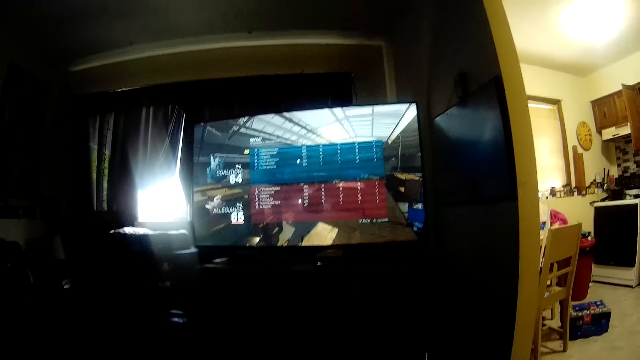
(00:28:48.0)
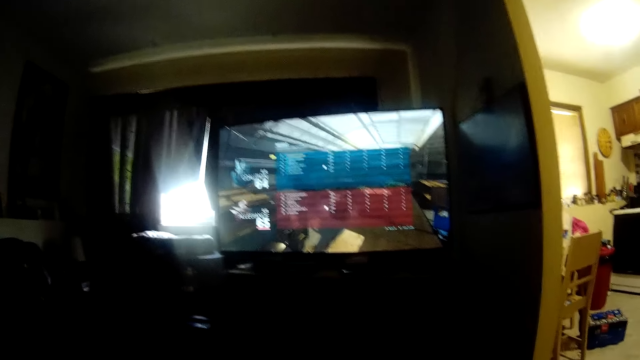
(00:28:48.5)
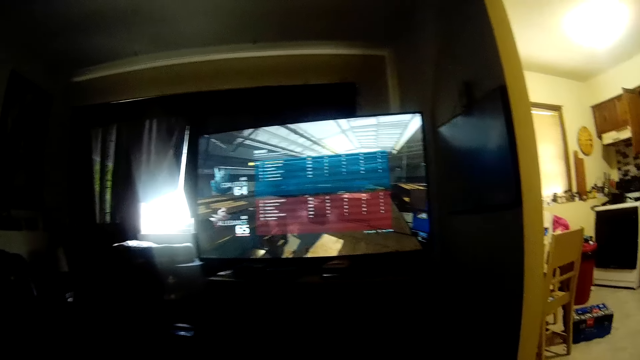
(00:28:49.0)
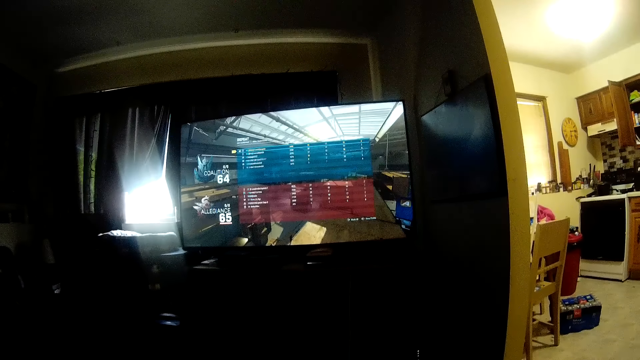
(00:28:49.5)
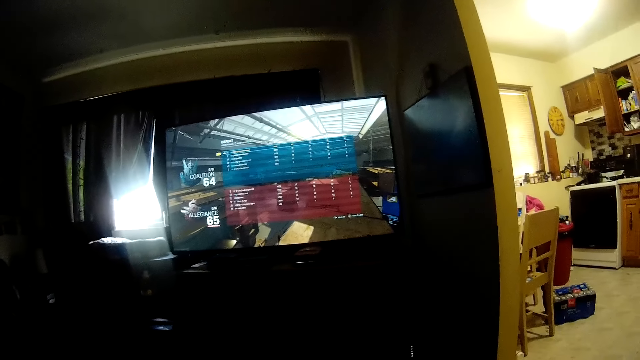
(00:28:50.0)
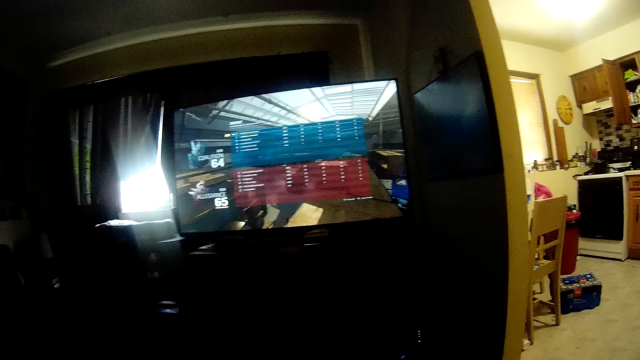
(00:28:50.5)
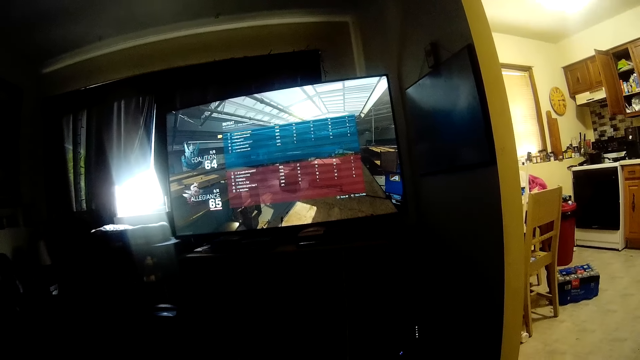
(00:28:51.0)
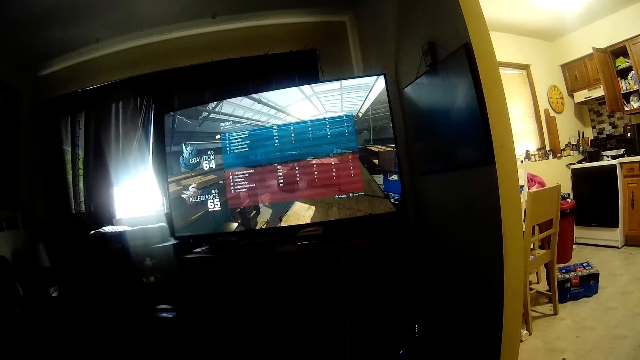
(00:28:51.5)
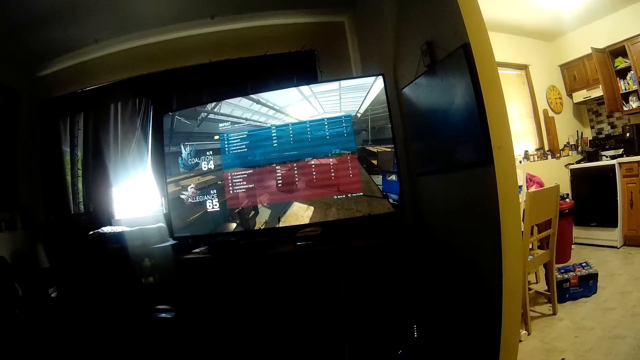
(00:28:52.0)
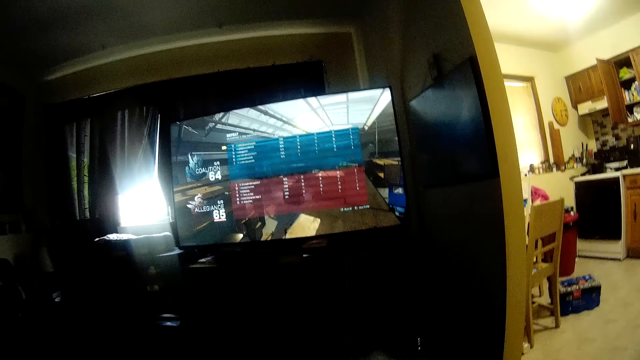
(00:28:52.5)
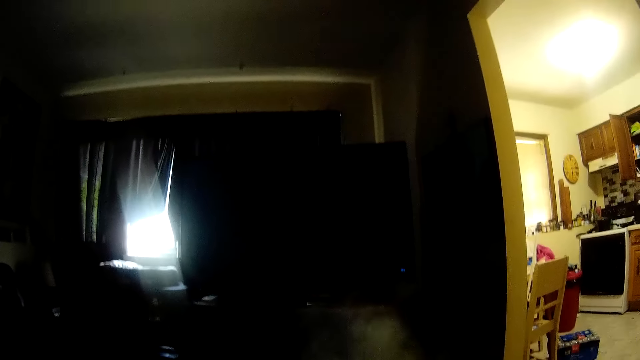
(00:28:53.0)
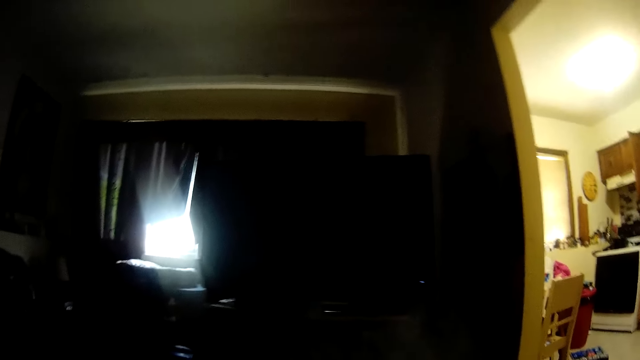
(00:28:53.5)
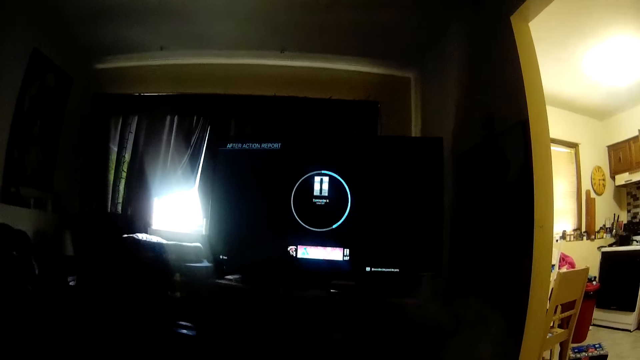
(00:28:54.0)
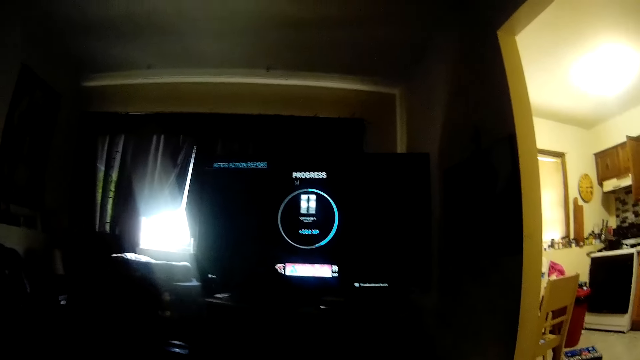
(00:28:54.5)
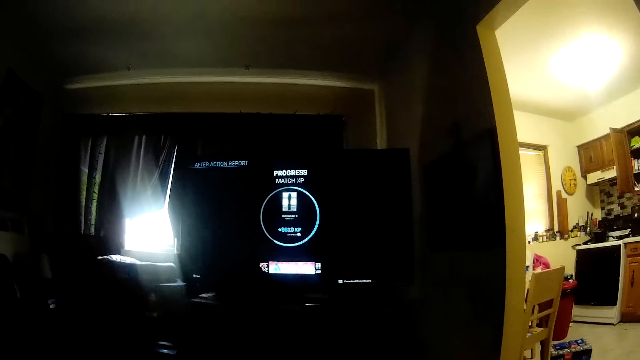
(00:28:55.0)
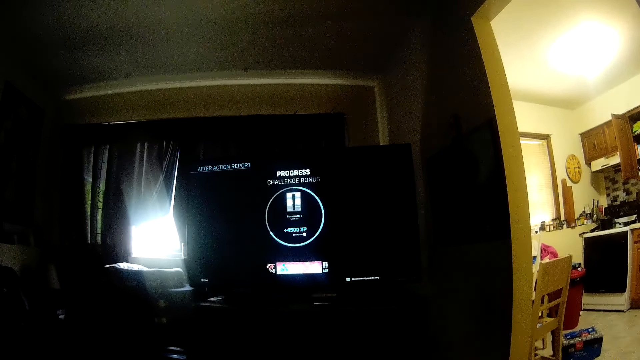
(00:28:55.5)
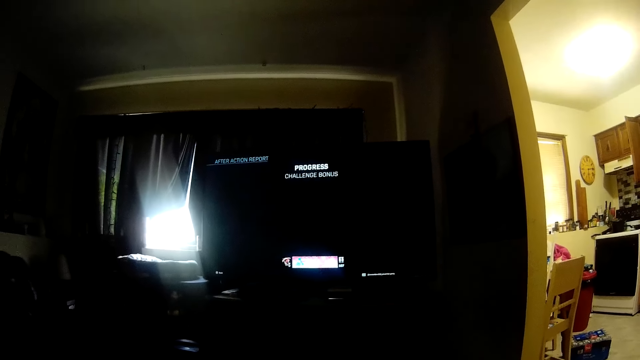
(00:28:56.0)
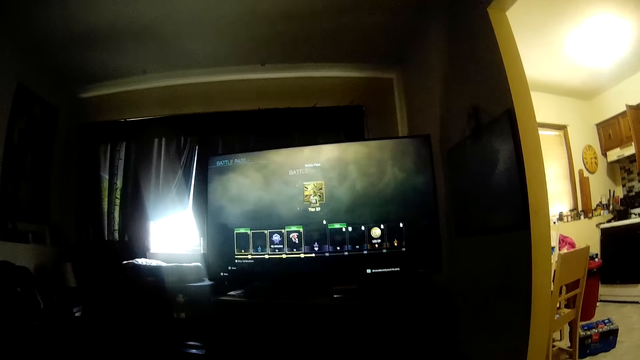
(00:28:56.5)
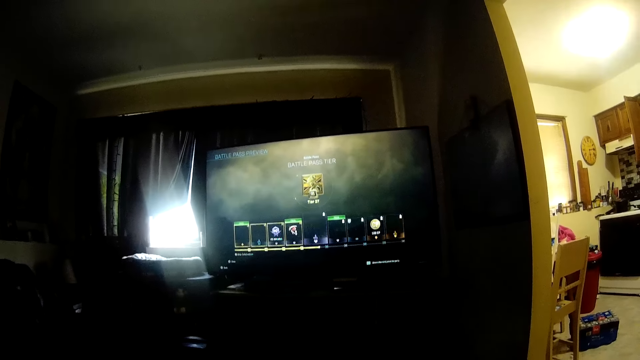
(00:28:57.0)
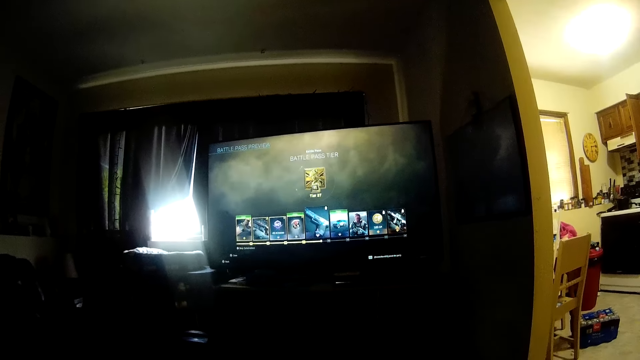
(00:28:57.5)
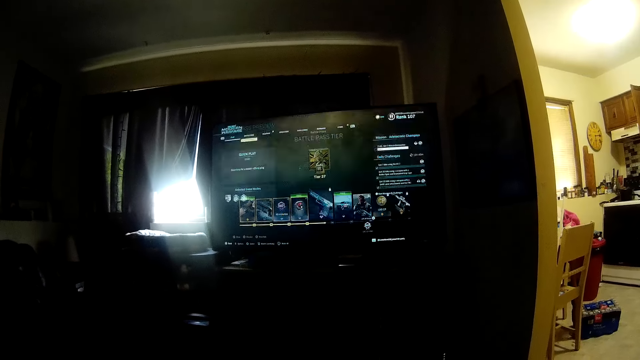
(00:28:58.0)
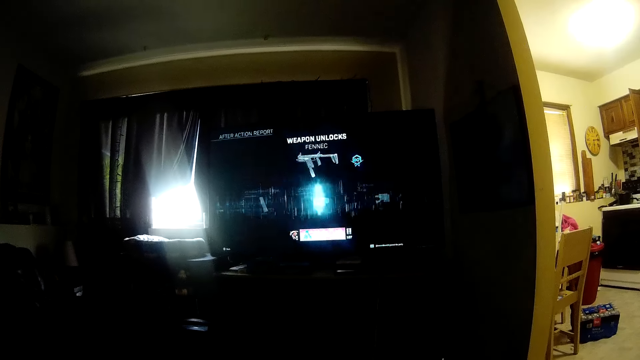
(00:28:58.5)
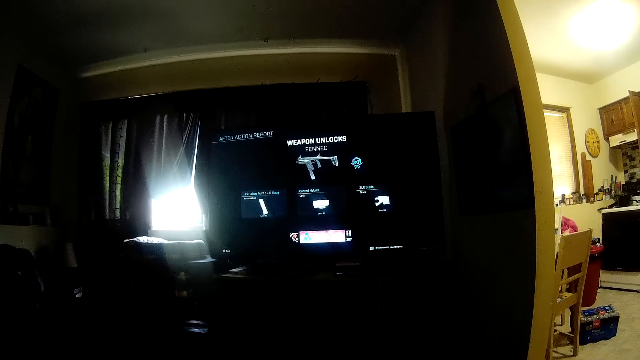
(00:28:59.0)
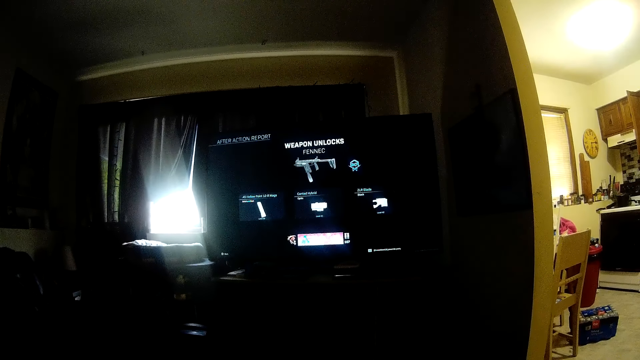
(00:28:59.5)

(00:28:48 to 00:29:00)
The camera wearer operates a screen.

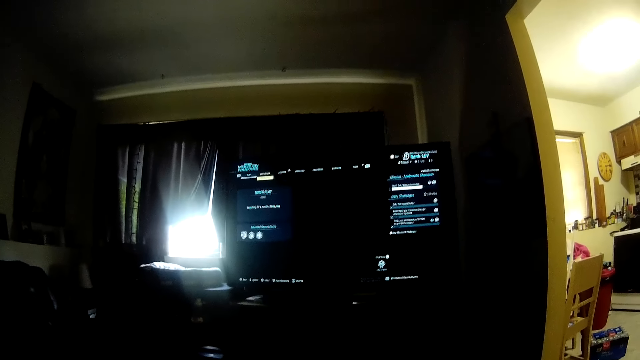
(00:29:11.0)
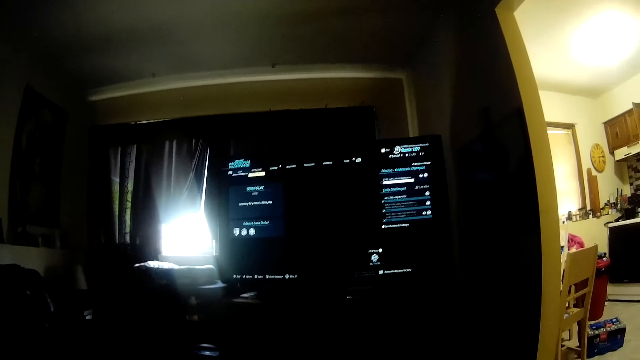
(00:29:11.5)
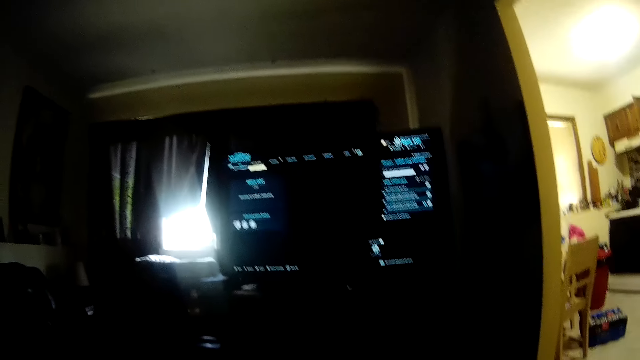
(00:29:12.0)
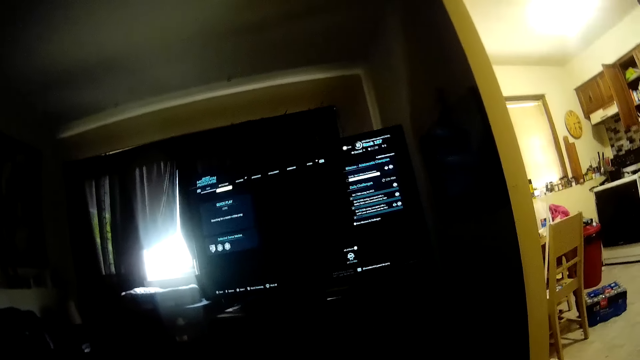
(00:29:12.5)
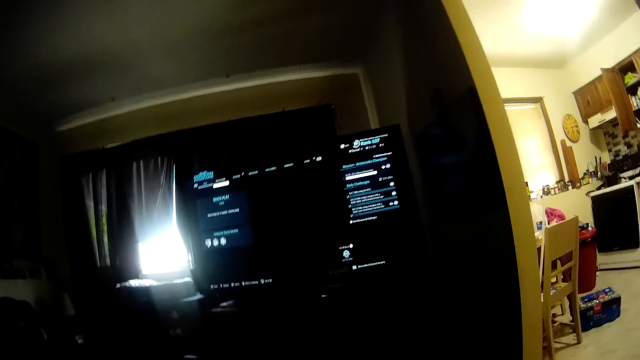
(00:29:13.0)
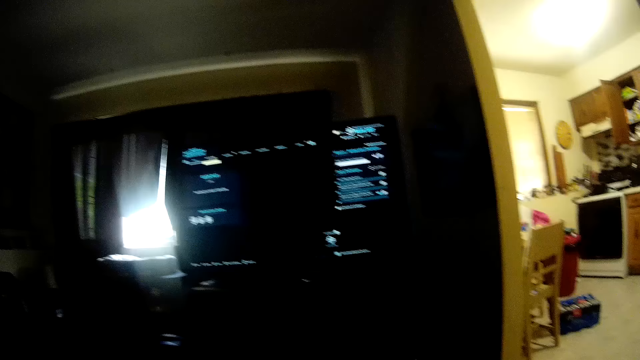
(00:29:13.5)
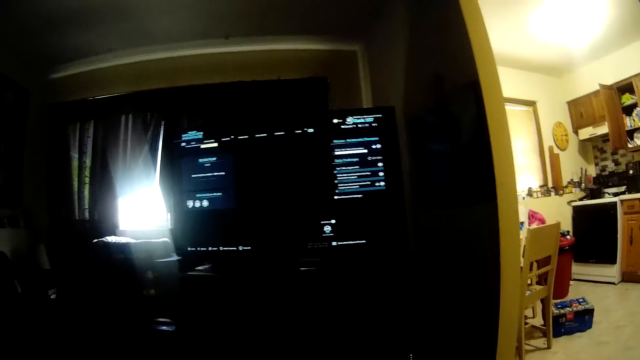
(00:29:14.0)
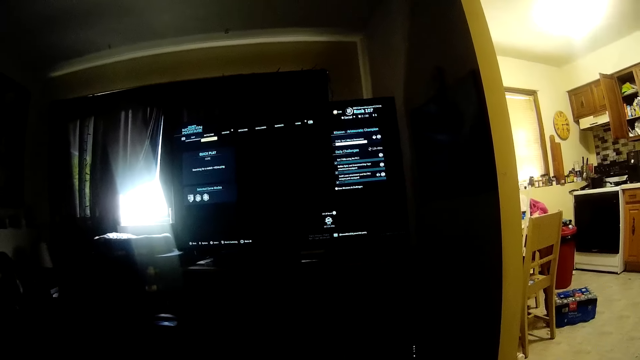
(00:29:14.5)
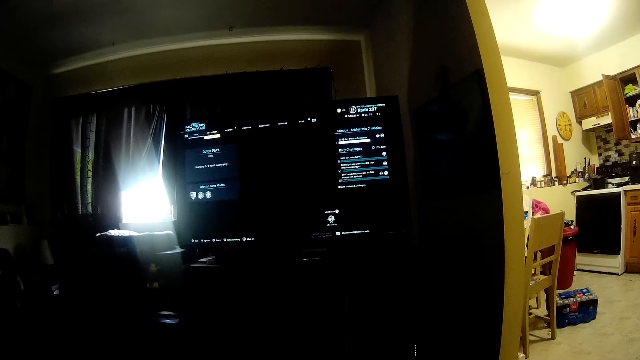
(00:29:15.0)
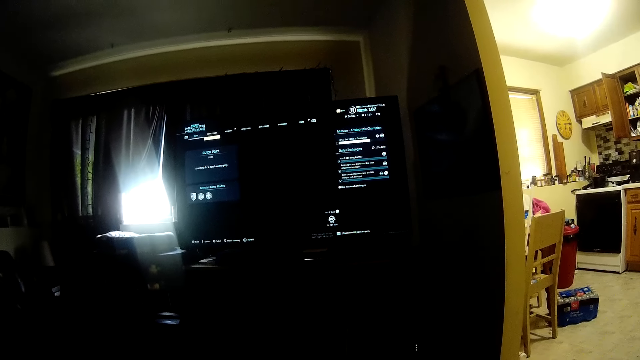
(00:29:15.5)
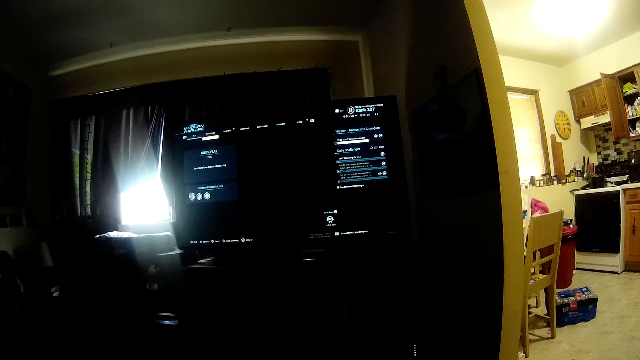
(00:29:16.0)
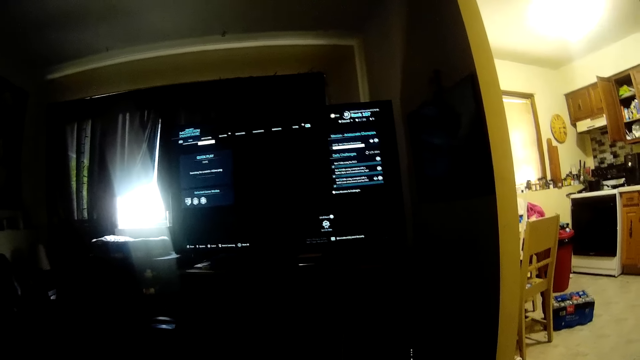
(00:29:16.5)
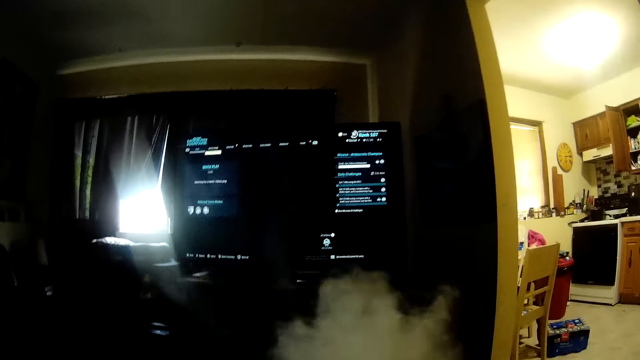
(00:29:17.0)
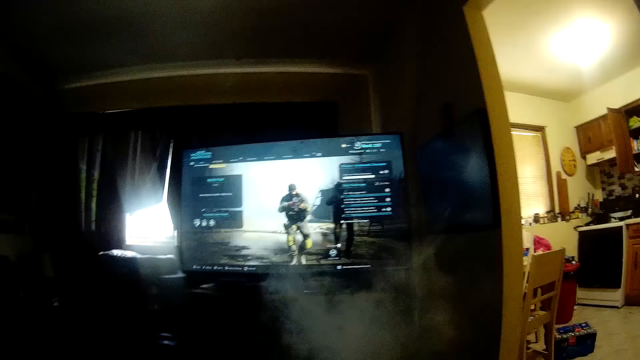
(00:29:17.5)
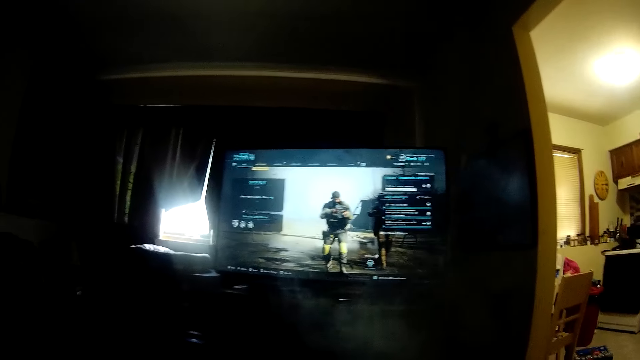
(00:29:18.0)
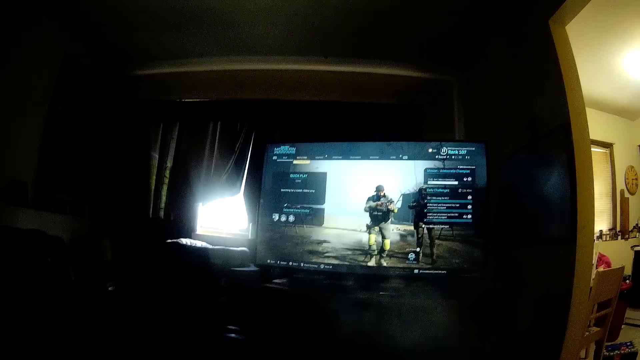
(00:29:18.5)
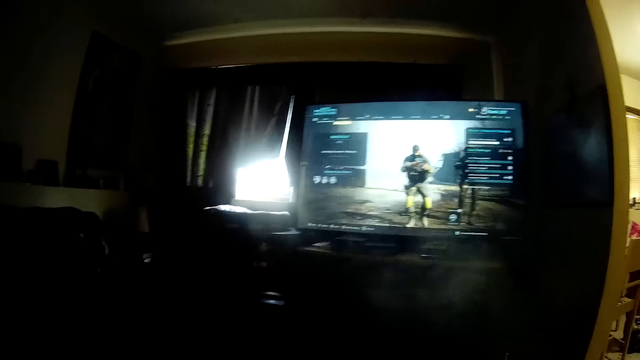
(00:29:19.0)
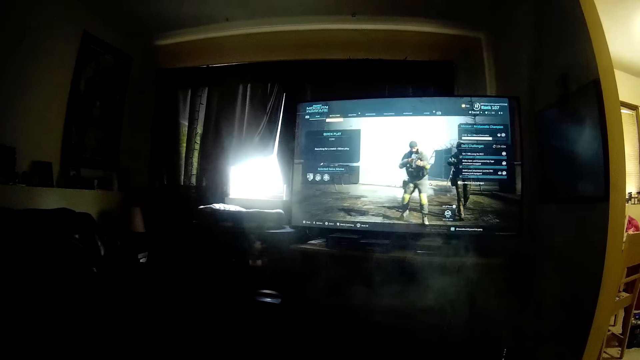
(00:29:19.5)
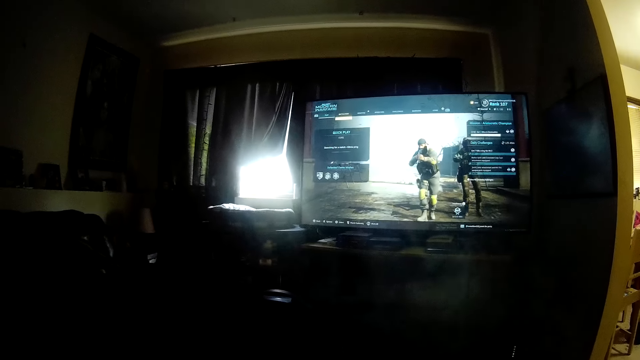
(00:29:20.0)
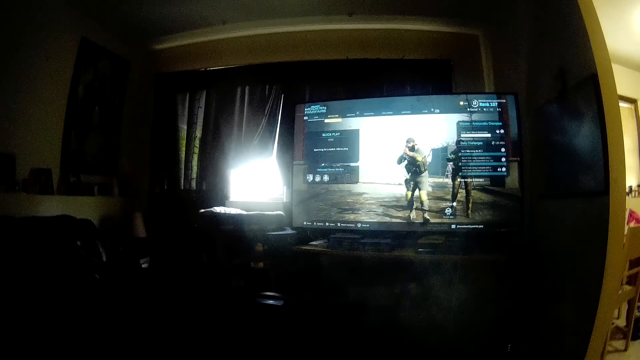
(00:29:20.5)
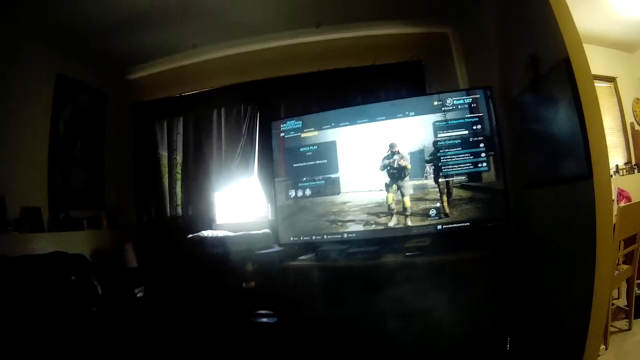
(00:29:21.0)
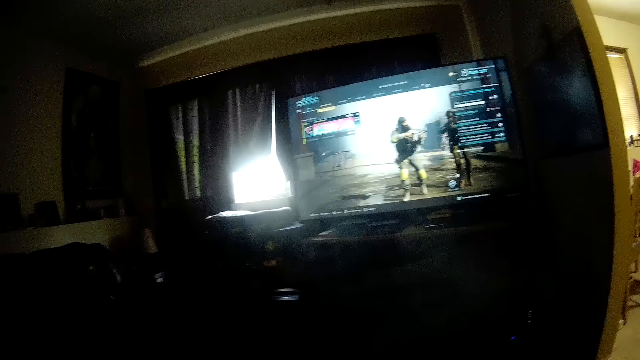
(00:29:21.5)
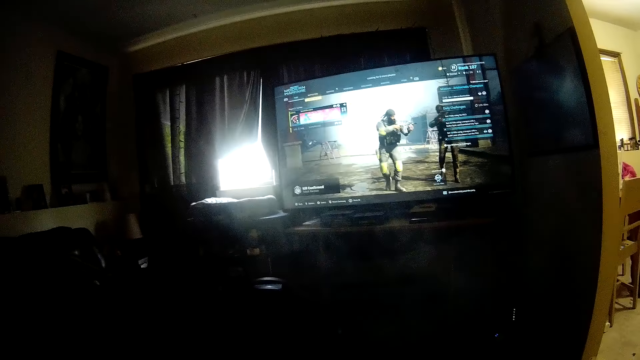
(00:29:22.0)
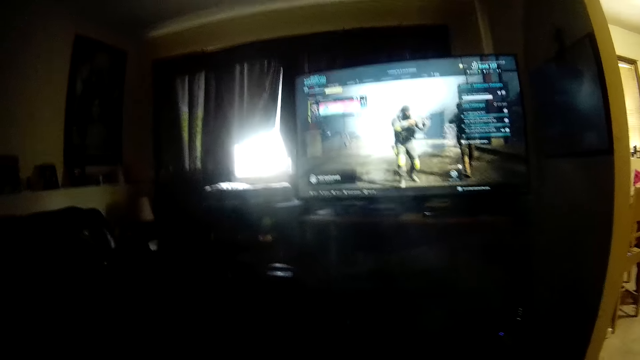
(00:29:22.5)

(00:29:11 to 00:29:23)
The camera wearer looks at the screen. They exhale shisha fumes.
